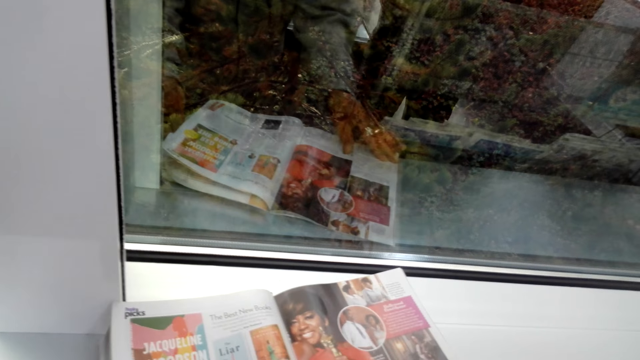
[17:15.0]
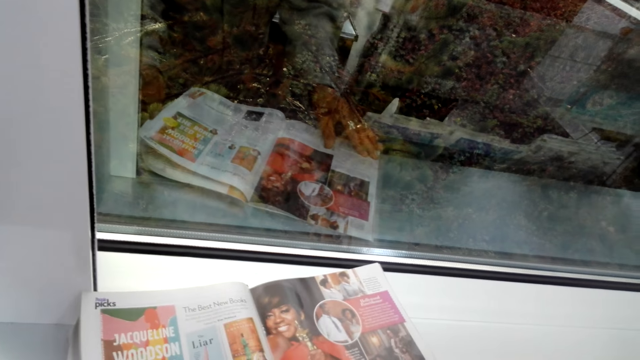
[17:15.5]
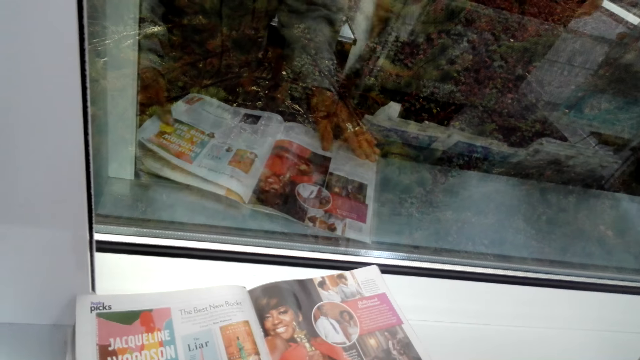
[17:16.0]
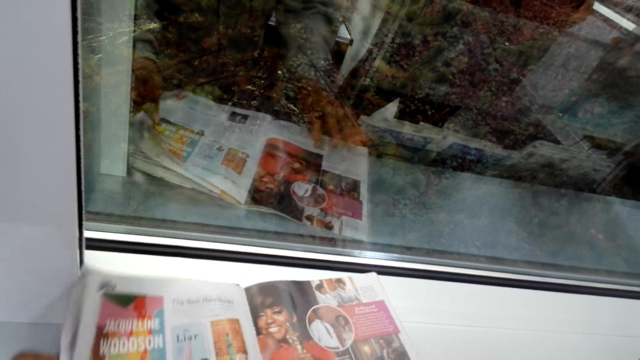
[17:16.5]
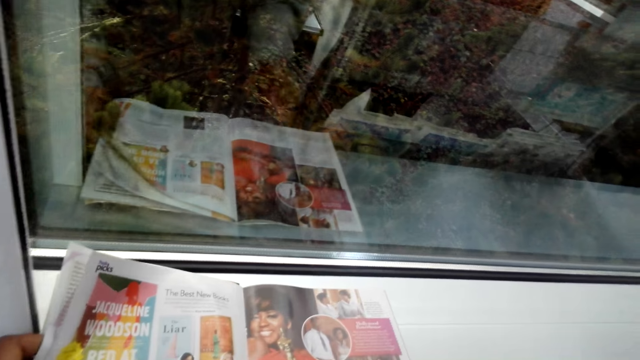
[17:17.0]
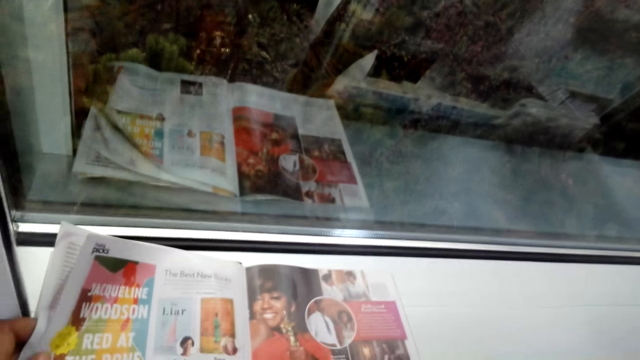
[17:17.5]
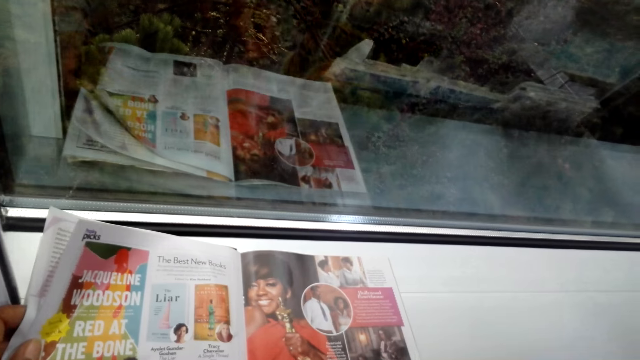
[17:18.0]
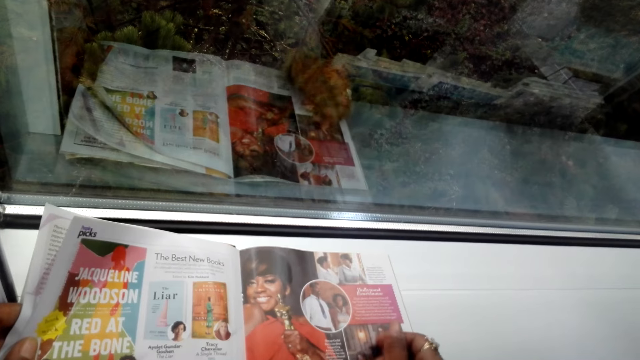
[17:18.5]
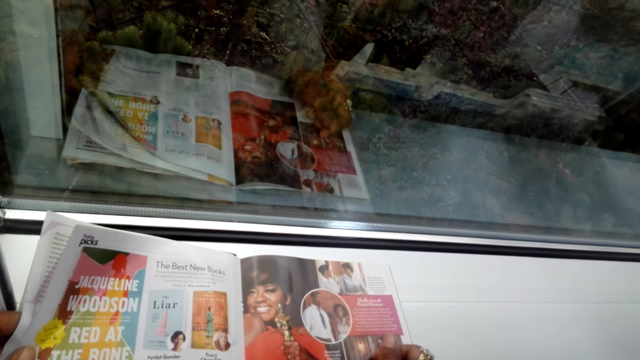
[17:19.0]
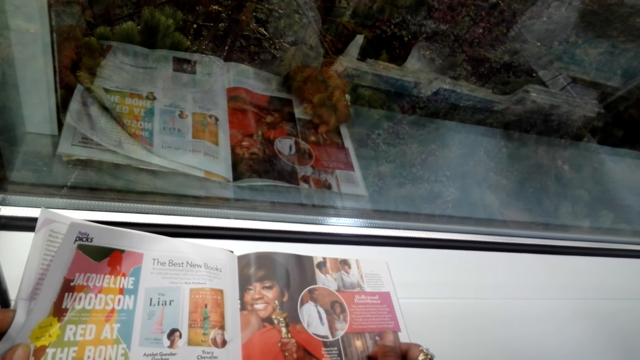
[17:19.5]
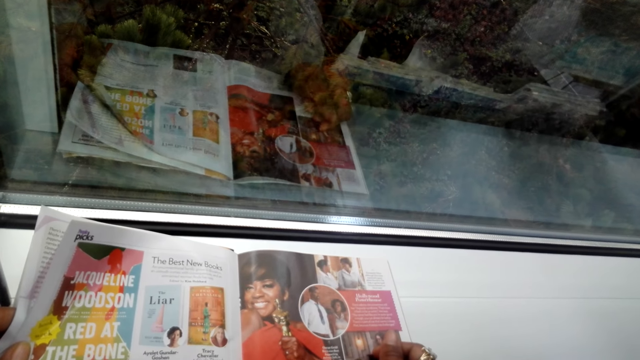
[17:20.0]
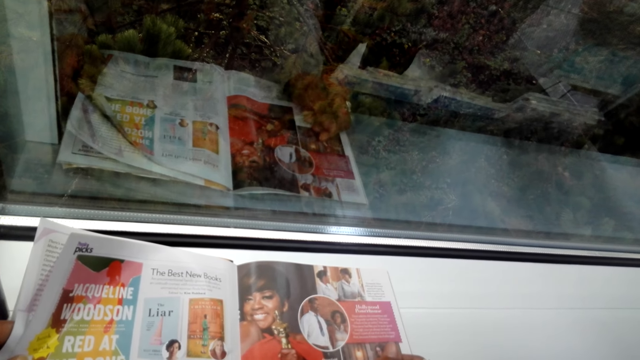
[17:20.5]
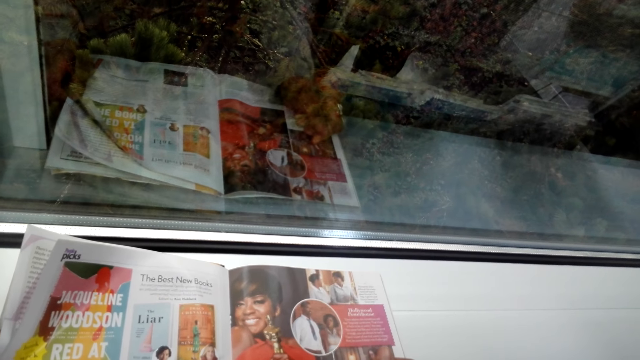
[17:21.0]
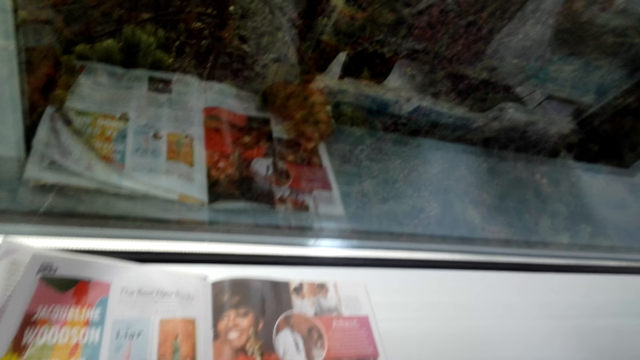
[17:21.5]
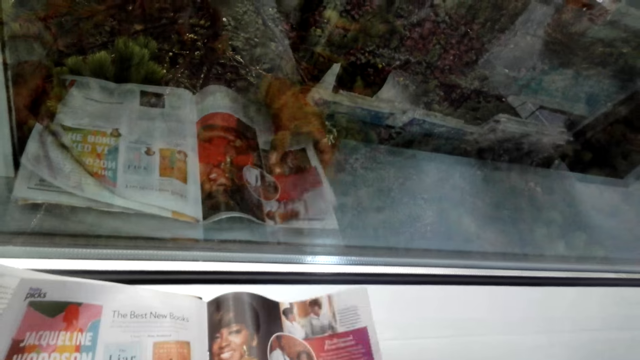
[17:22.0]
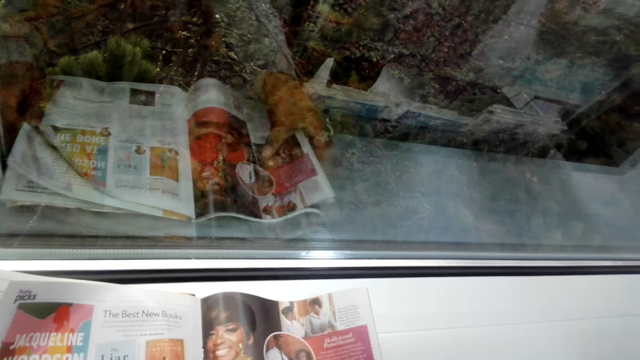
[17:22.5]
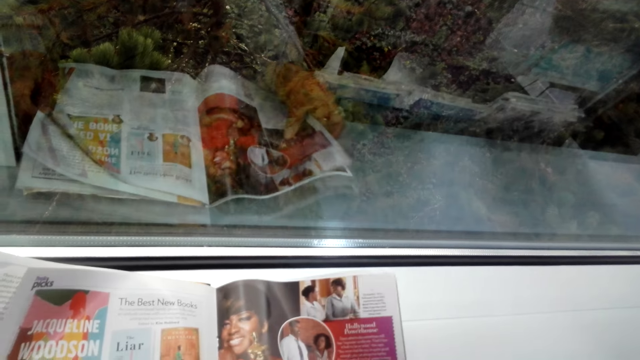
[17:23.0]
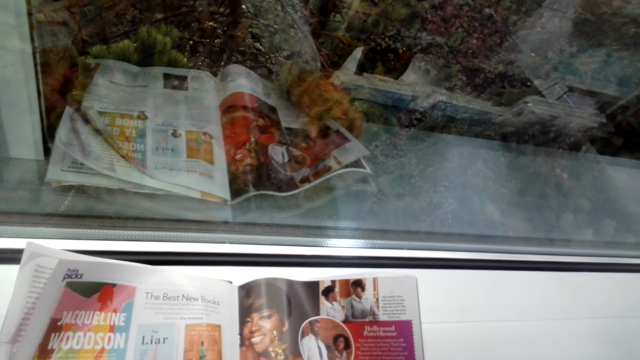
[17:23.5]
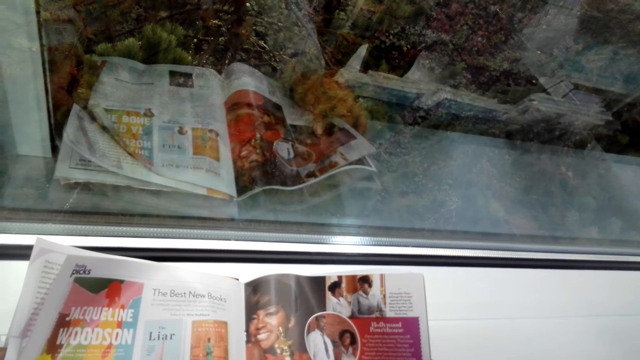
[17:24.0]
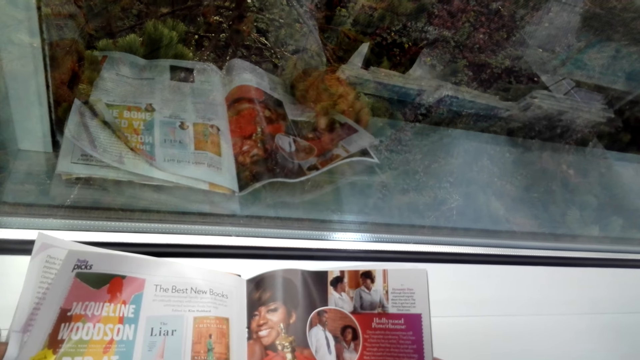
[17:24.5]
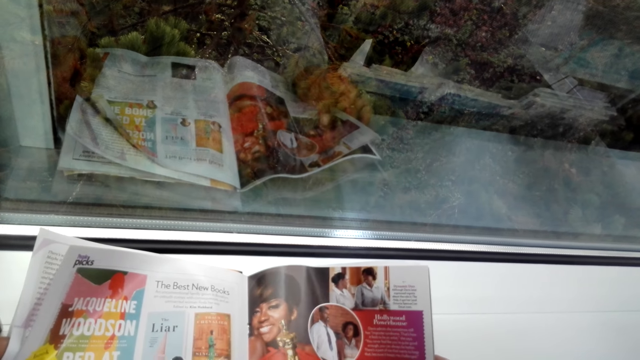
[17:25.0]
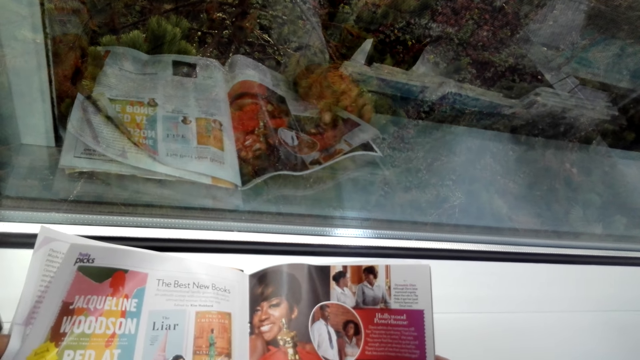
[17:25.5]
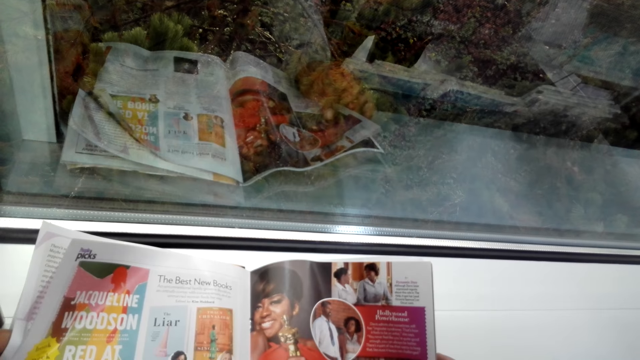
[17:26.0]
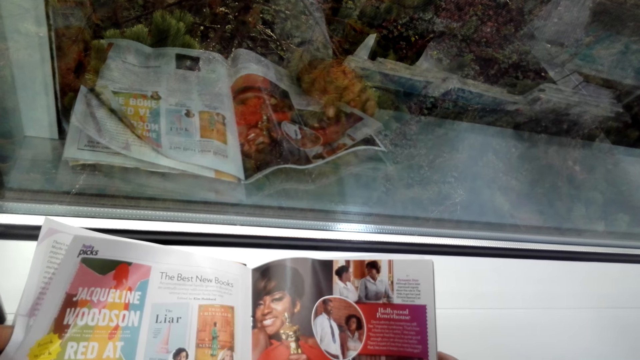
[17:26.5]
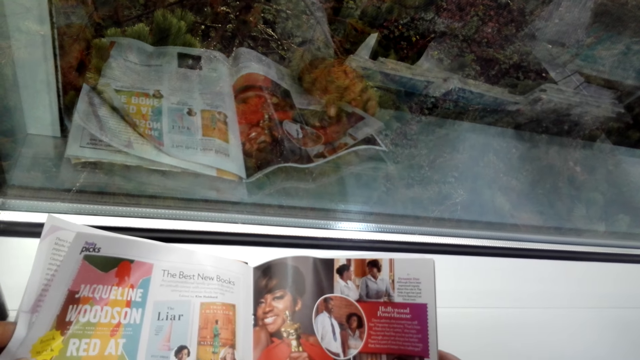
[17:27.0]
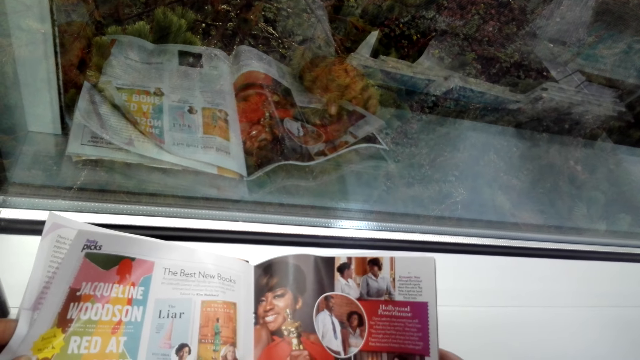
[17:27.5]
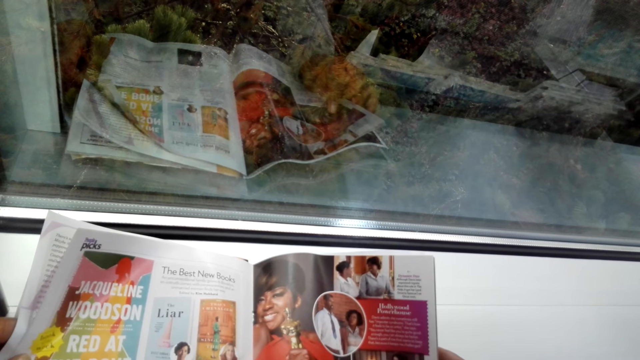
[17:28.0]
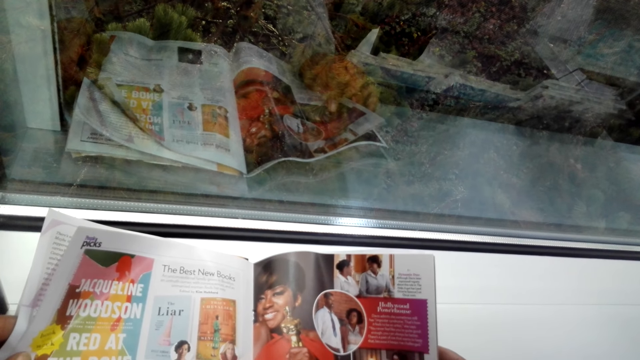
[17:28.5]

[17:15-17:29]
The camera wearer reads the magazine. They push the magazine. They read the magazine. They hold the magazine. They read the magazine.

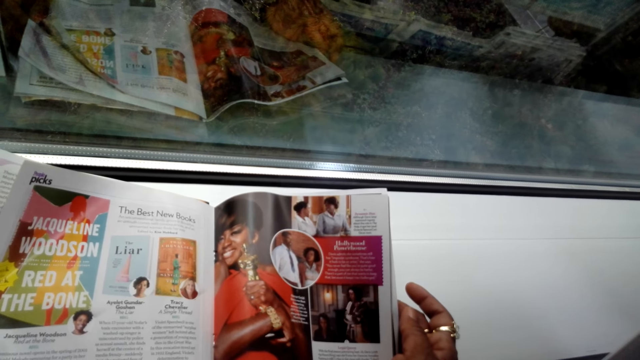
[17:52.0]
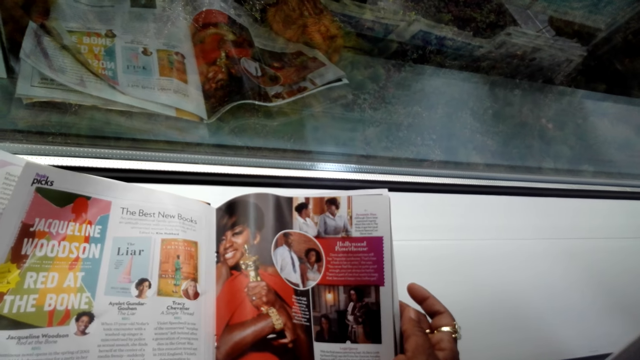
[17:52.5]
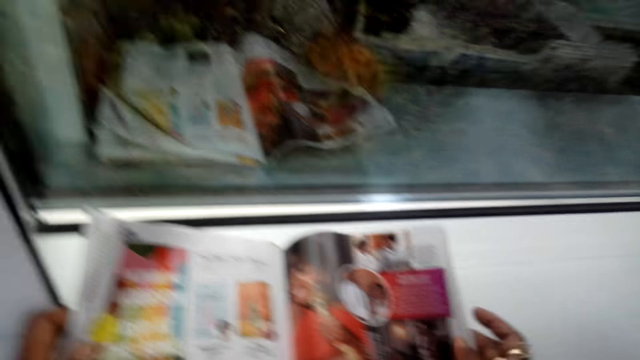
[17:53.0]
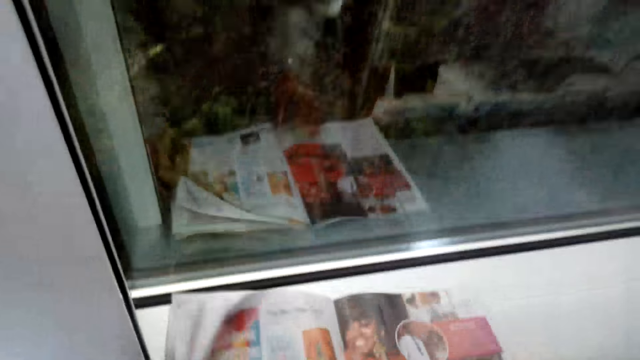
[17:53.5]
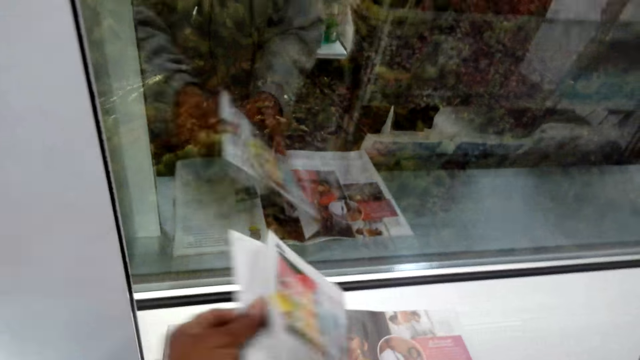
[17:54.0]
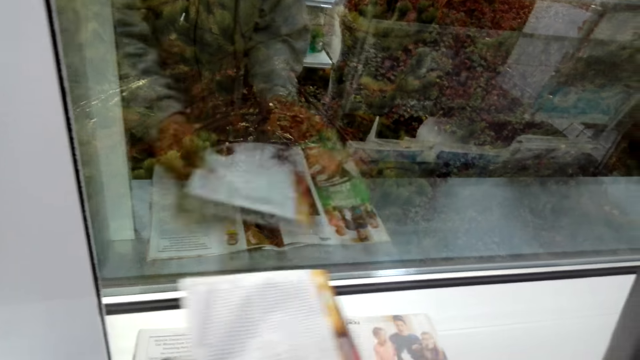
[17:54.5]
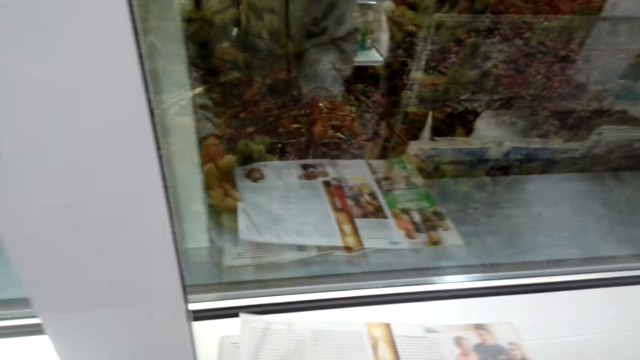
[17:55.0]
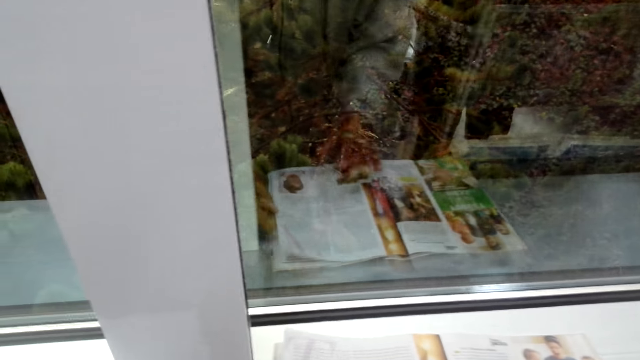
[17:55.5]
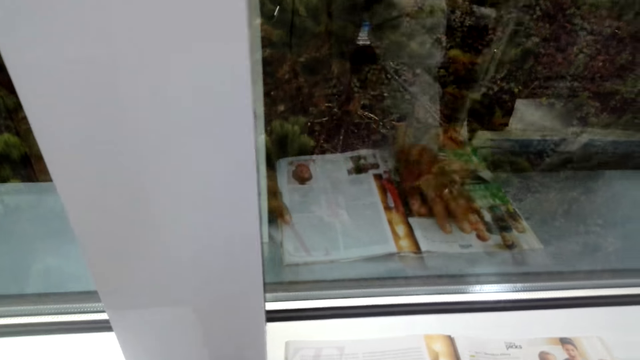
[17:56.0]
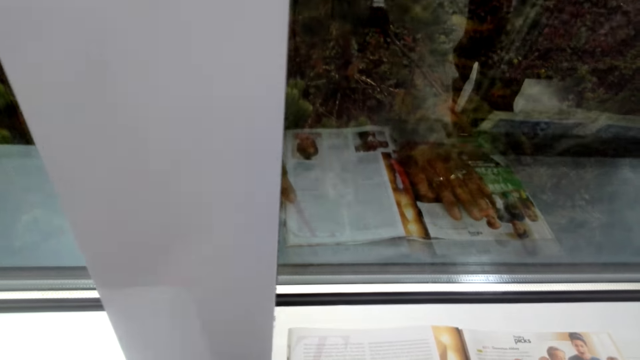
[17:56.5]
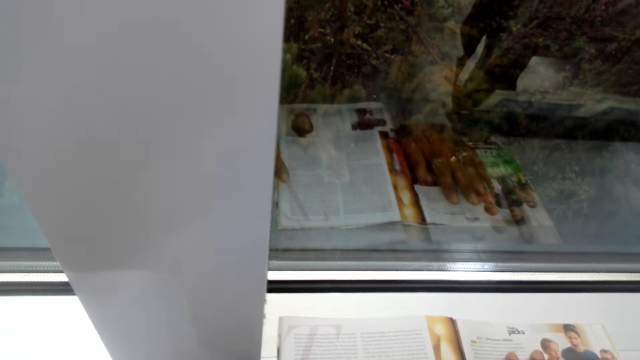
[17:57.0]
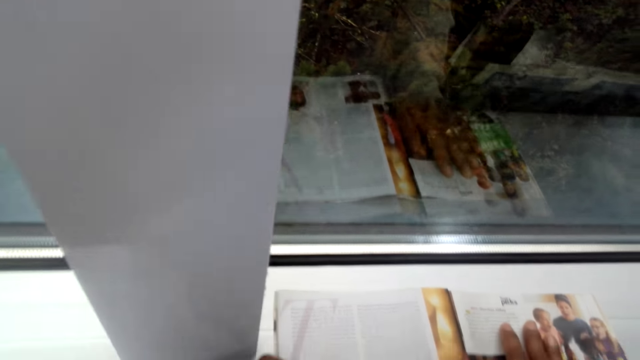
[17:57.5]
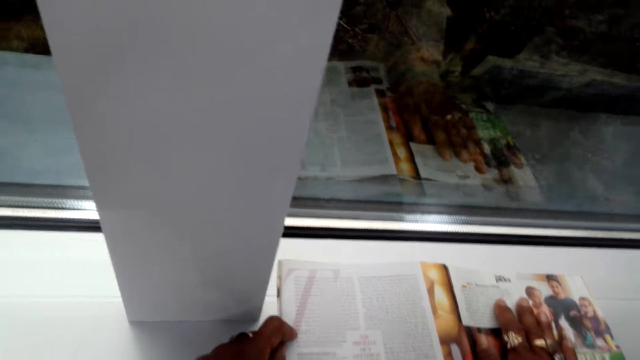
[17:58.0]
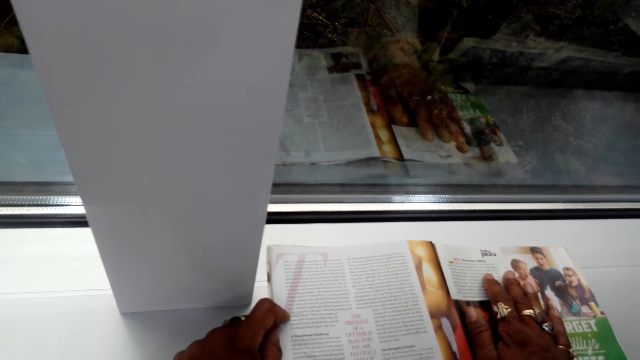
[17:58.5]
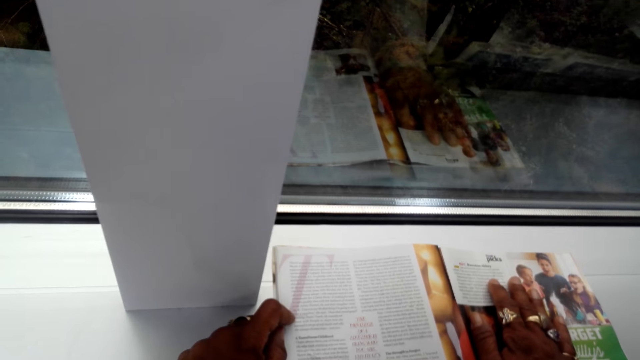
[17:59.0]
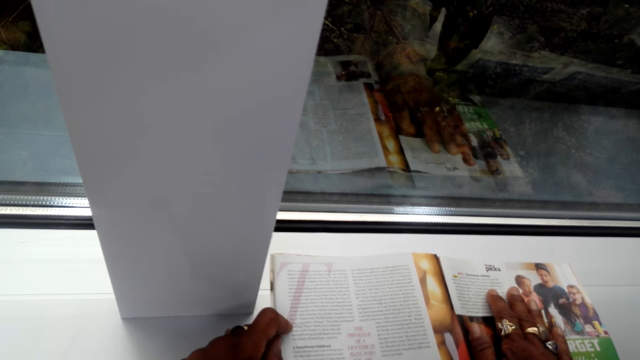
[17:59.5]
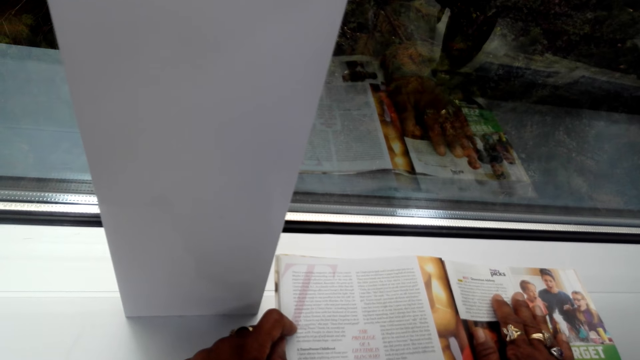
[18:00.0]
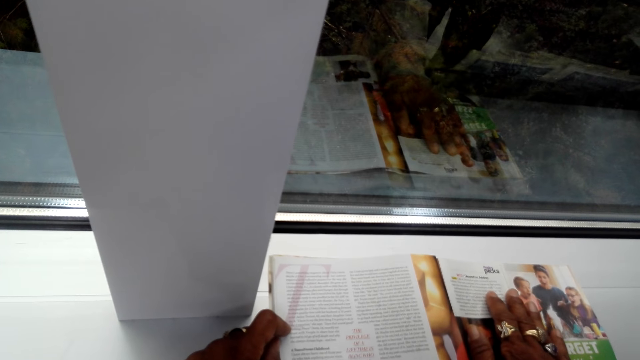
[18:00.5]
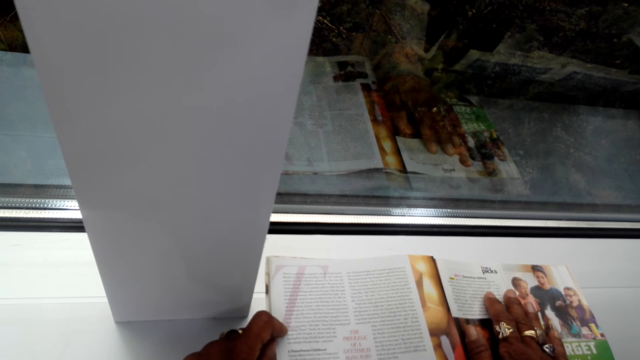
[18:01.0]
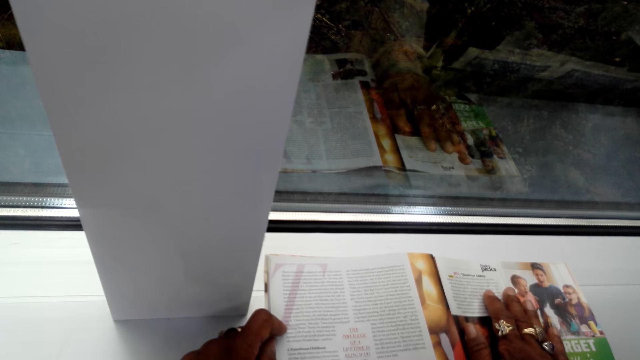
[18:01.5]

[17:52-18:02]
The camera wearer turns the page of the magazine. They read the magazine. They press the magazine. They read the magazine.
